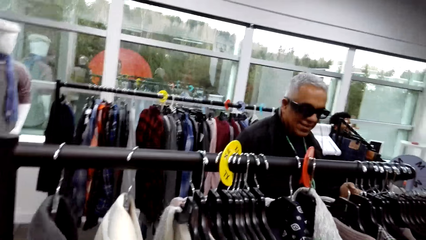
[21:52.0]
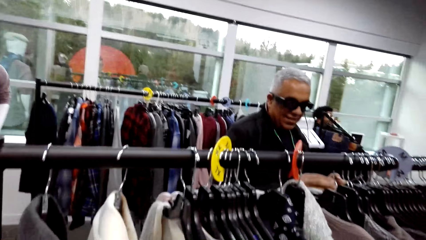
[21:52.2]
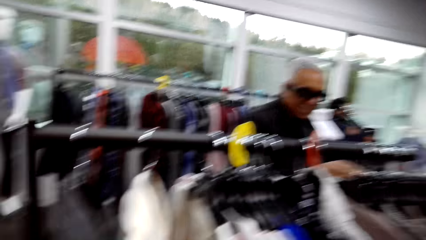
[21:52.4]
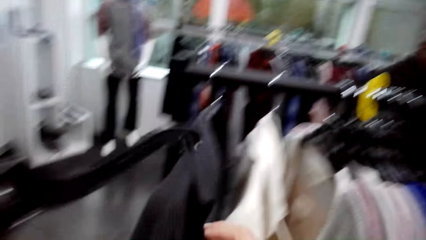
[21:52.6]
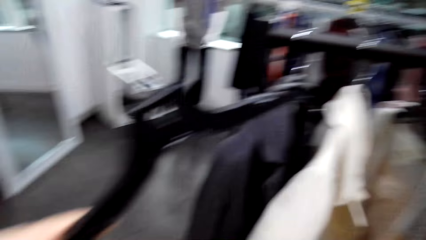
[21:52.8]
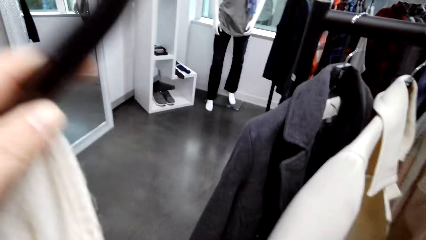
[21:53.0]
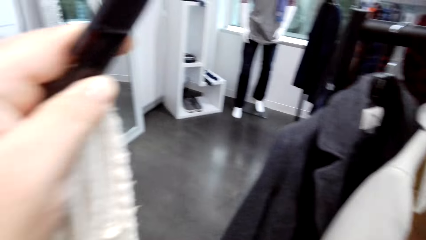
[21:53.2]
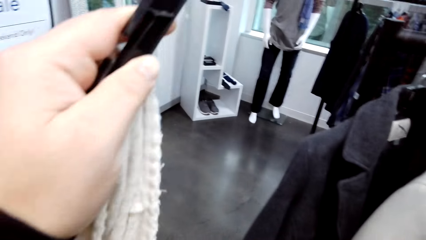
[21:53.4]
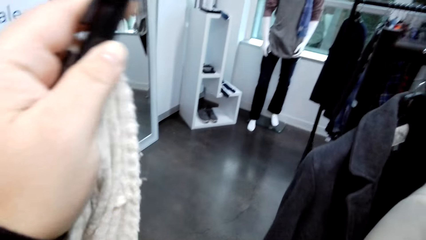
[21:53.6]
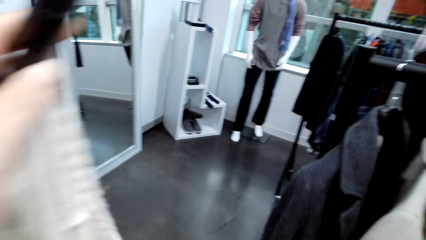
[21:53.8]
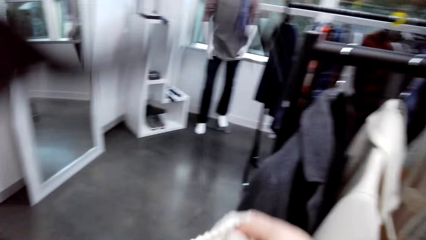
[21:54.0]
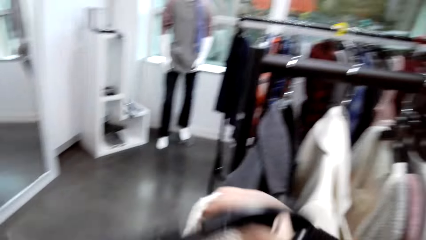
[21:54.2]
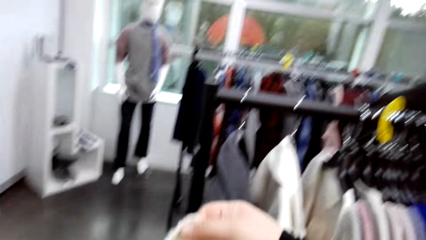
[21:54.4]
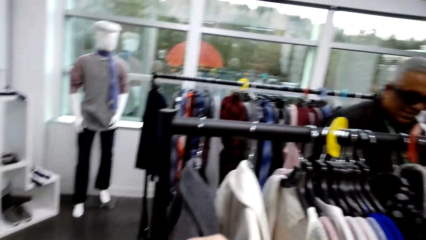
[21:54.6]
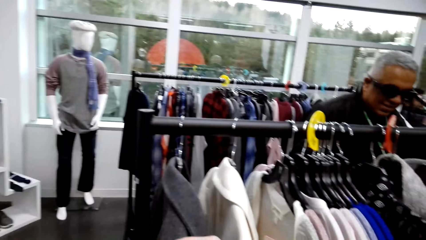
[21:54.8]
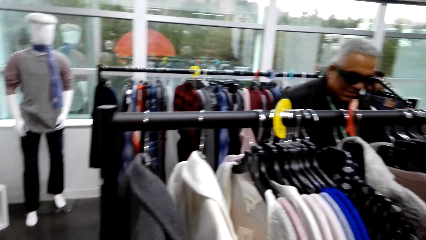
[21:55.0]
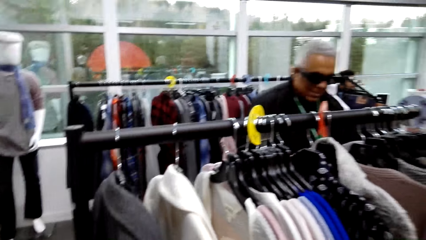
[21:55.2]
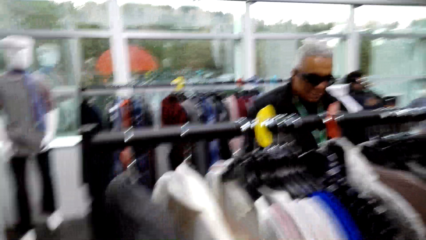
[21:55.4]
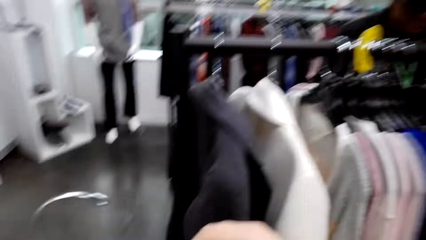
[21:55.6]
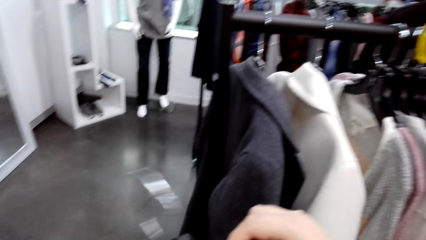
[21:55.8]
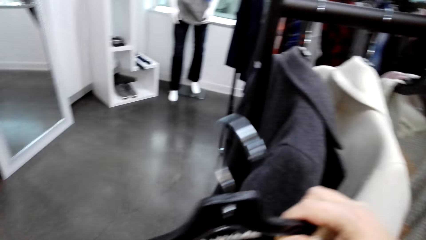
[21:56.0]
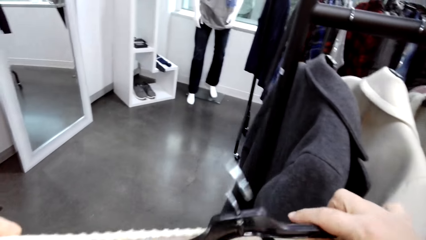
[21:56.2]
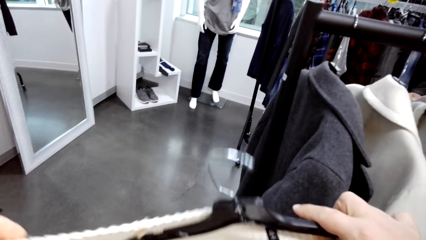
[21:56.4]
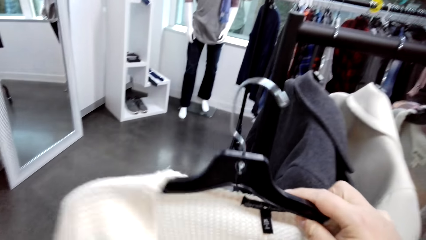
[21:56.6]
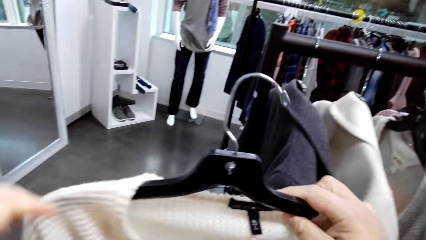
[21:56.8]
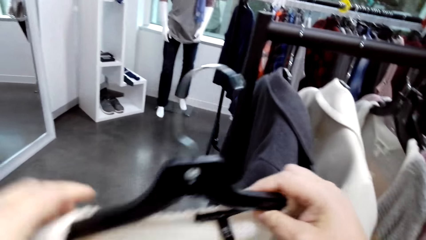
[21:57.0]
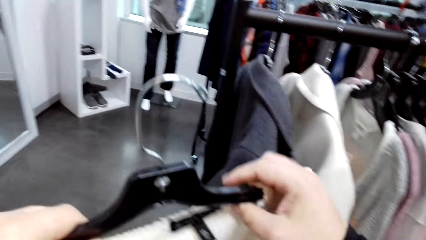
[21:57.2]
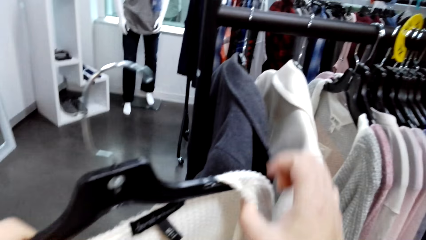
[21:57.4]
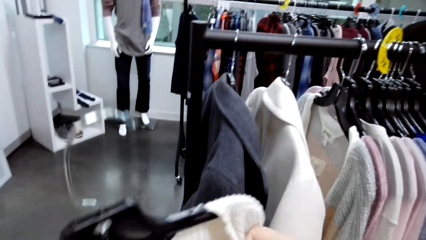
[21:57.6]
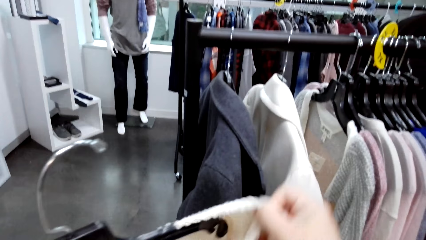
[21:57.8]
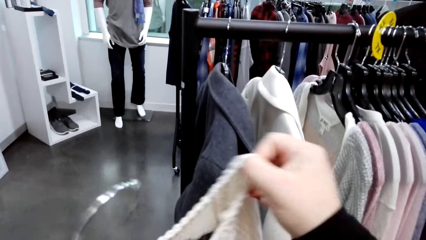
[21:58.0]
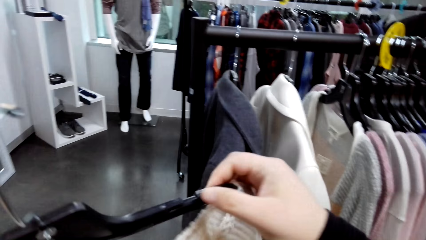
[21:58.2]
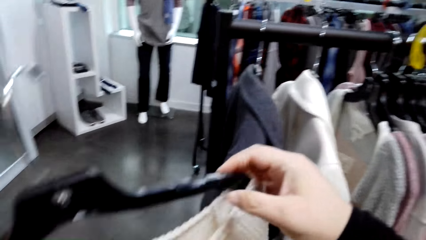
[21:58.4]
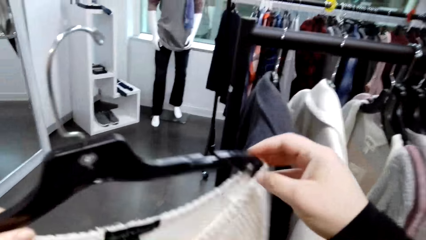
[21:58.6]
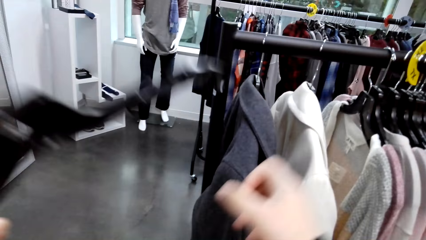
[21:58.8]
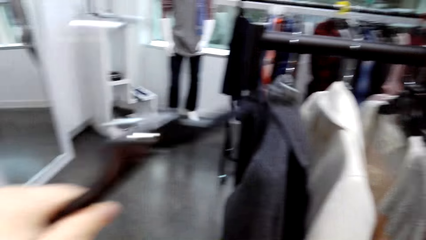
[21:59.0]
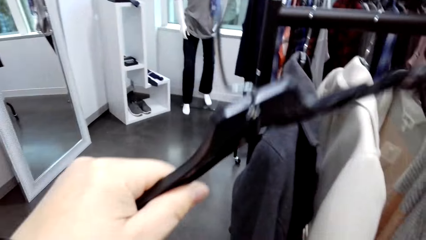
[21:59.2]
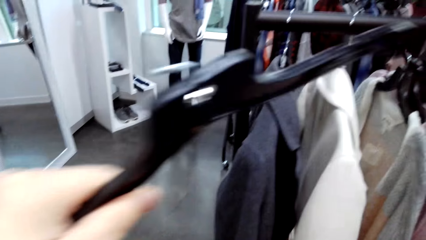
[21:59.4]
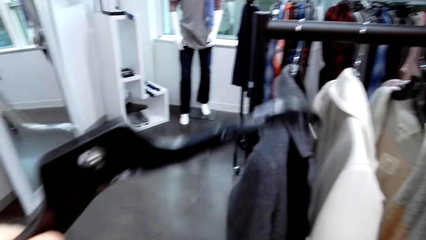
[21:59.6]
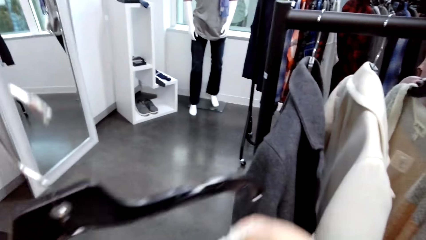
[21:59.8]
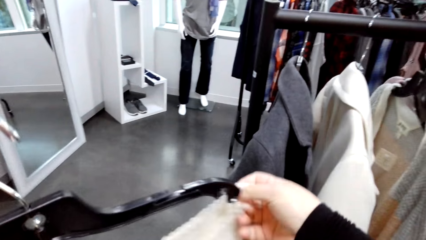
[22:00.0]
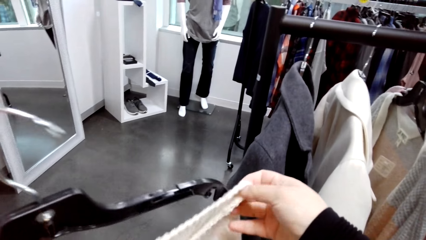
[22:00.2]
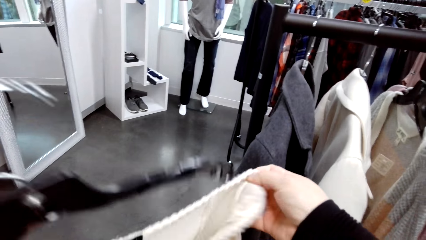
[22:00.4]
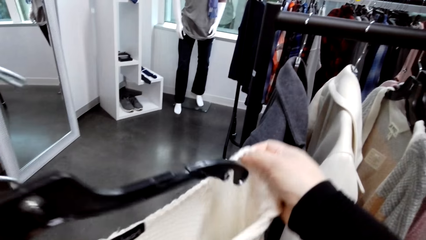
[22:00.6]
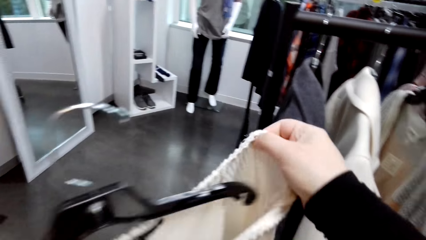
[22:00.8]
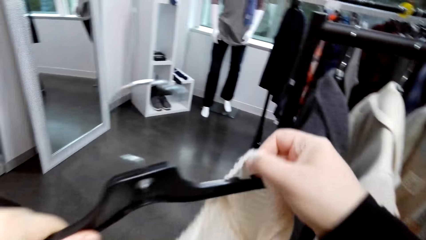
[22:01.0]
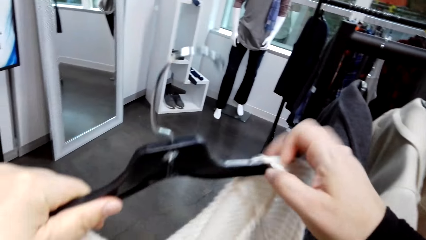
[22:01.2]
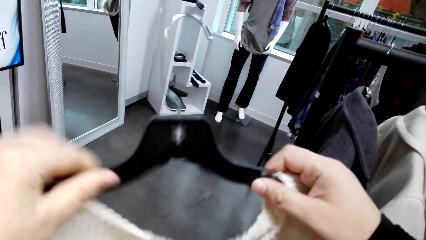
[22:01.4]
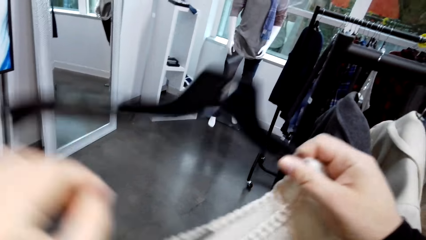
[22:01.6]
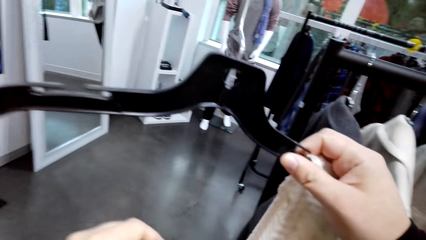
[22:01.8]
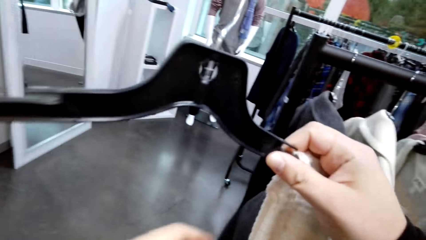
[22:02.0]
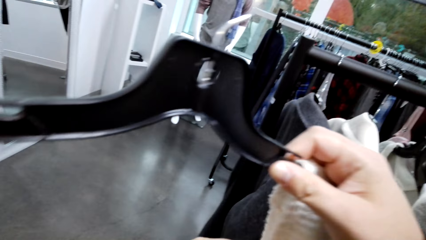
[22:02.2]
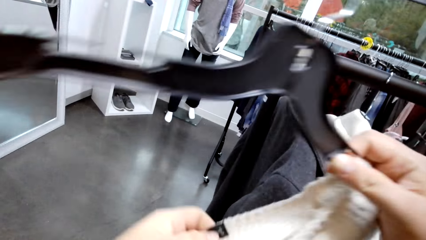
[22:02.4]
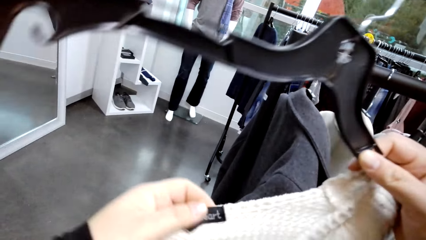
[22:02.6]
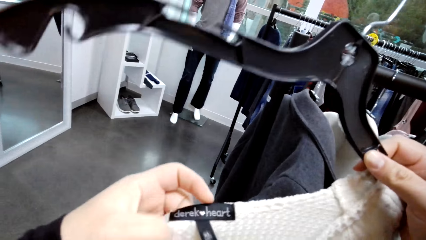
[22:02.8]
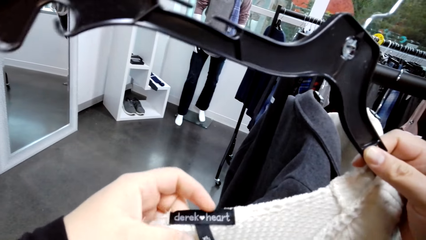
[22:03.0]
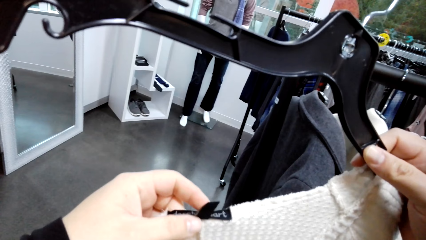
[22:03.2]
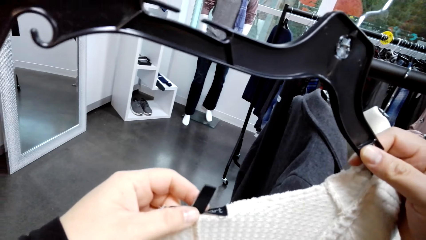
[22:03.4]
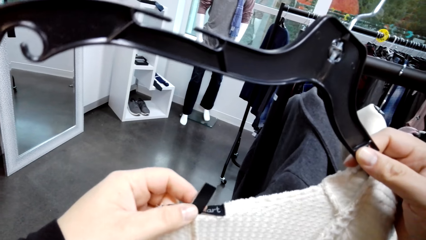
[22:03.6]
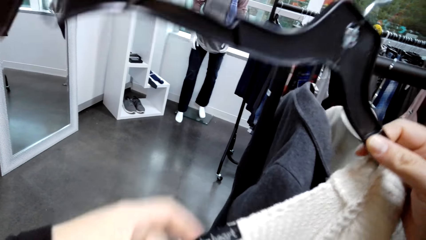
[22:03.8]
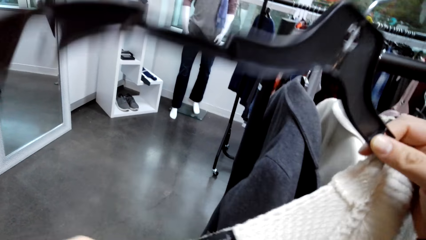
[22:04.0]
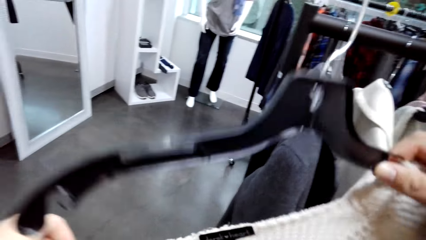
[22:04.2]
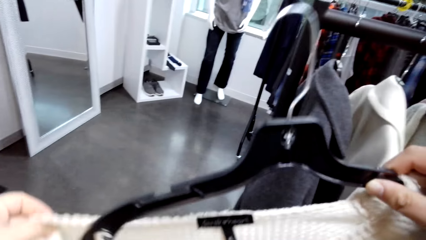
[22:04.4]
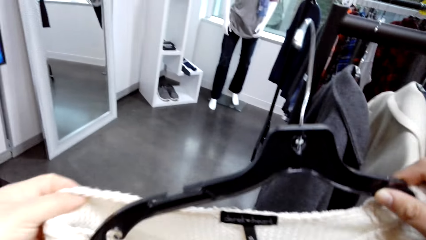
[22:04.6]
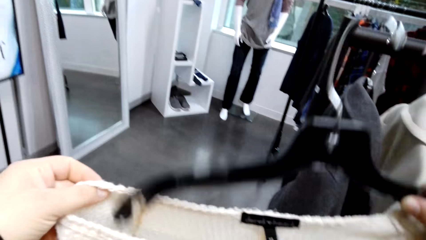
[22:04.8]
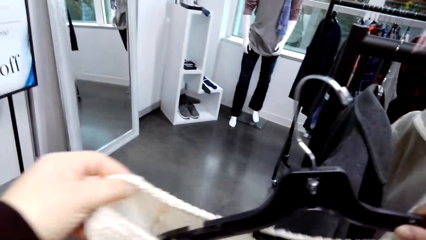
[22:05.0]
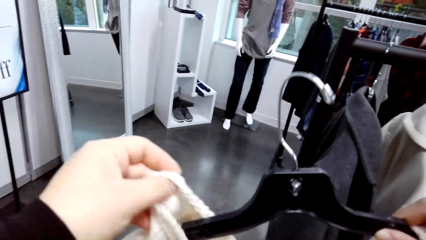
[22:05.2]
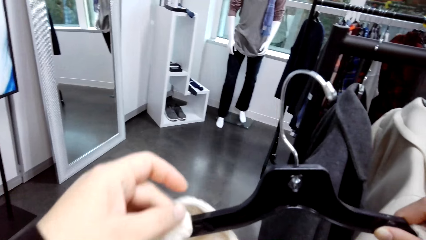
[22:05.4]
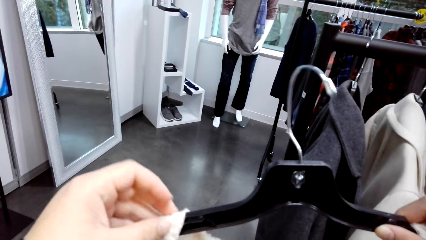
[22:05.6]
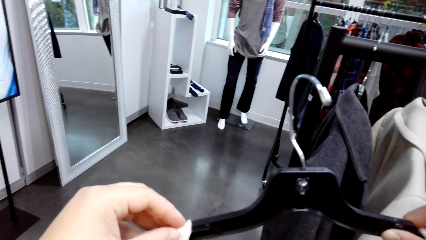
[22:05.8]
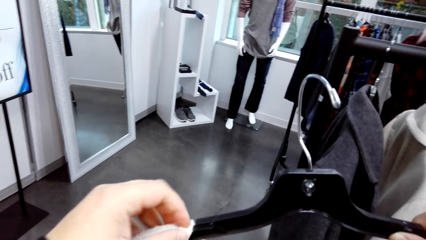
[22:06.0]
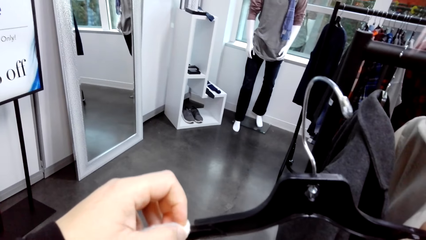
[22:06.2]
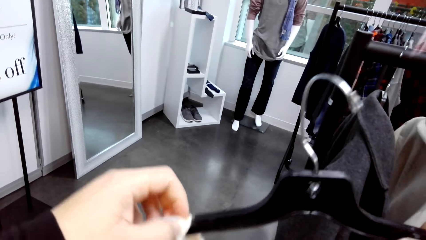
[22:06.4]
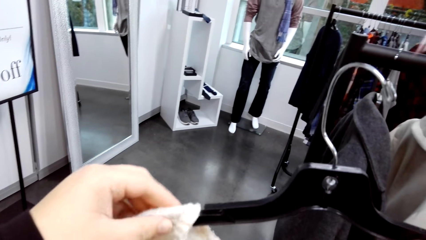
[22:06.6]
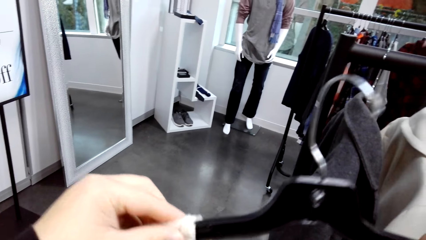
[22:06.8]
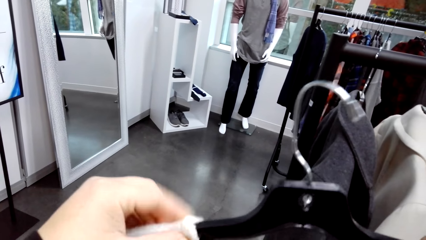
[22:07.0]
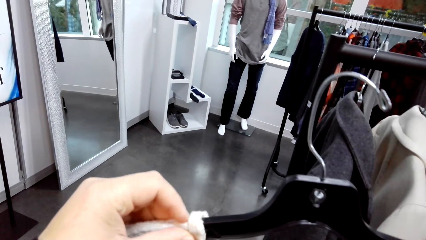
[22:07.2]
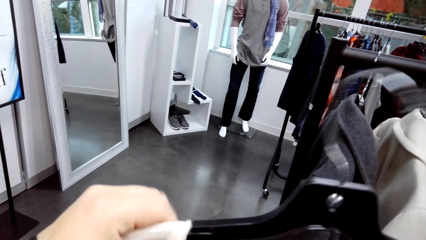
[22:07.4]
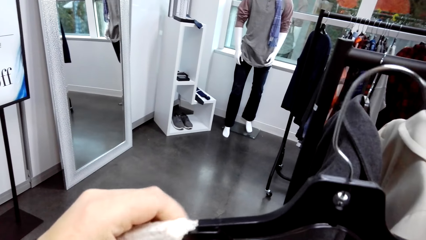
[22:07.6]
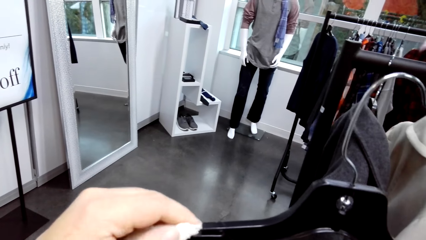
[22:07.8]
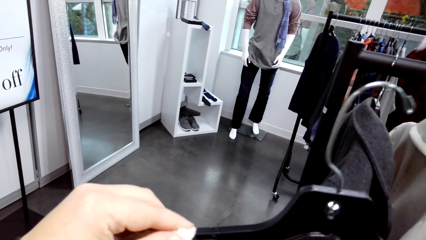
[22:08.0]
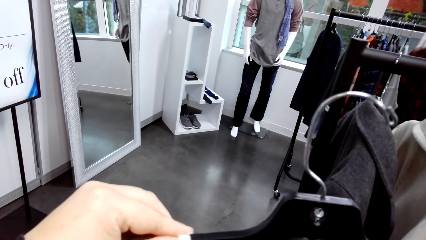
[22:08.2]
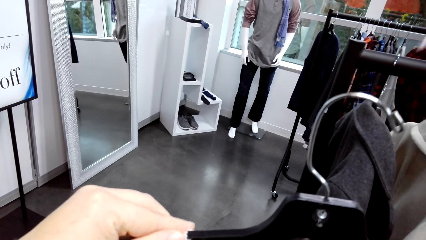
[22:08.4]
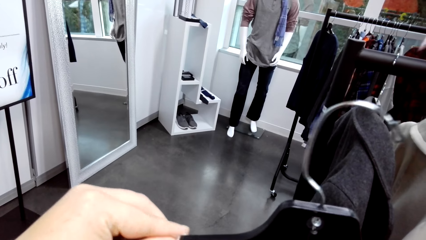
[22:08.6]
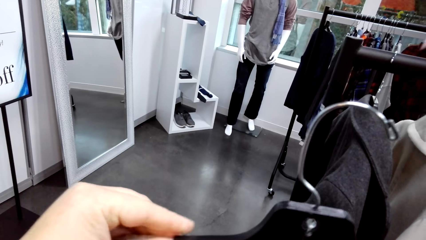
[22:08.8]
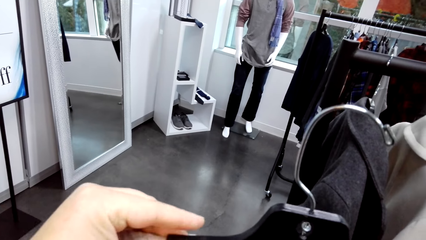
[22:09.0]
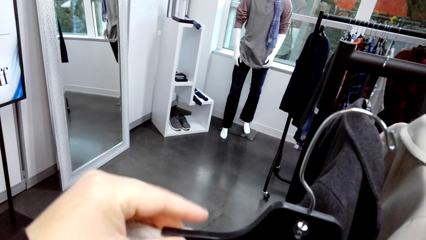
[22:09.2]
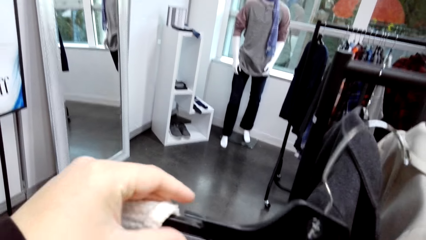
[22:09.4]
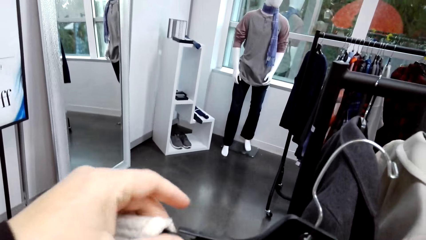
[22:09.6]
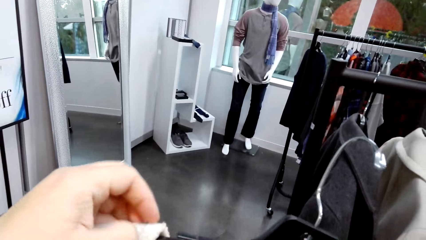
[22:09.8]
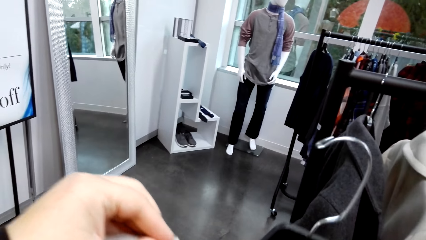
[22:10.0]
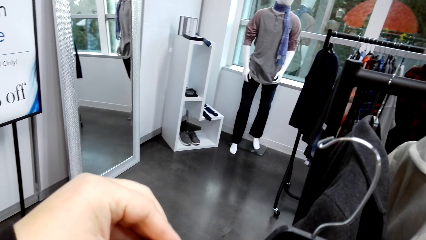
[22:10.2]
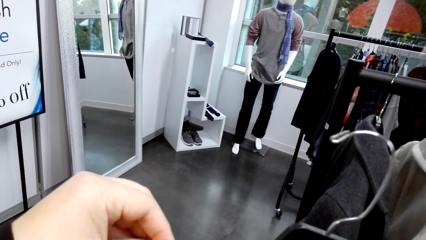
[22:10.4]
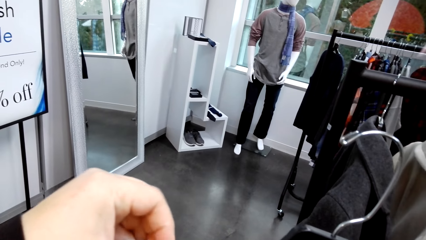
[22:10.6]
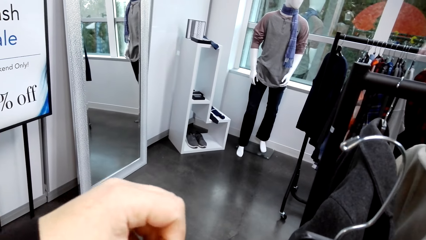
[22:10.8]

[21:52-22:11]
The camera wearer holds a cloth in the clothing store. They put the sweater on the hanger. A man stands in the clothing store. The camera wearer holds the cloth in the clothing store with both hands. They put the cloth on the hanger in the clothing store.
